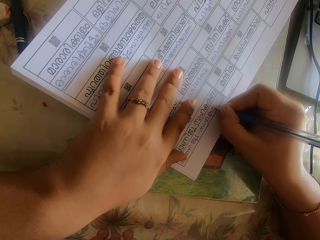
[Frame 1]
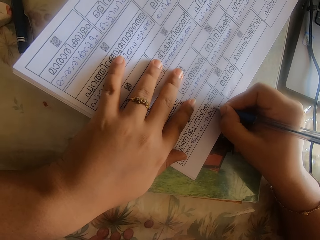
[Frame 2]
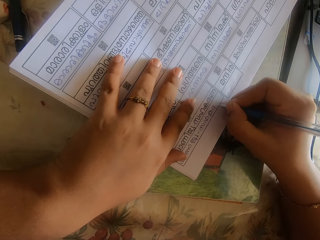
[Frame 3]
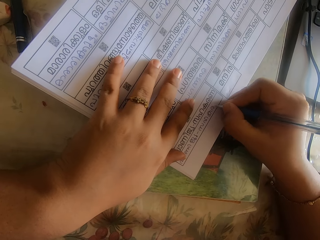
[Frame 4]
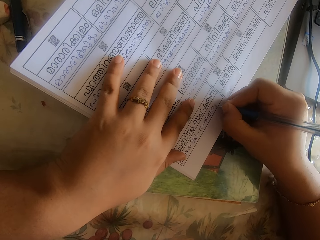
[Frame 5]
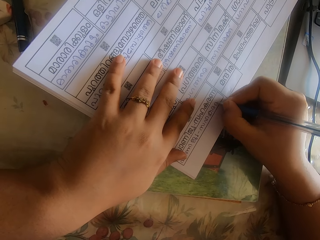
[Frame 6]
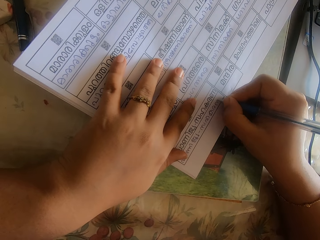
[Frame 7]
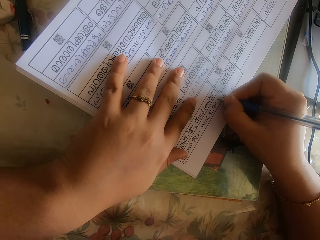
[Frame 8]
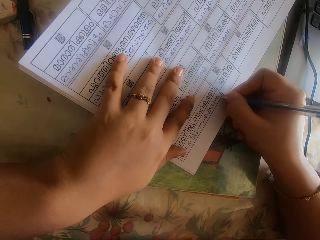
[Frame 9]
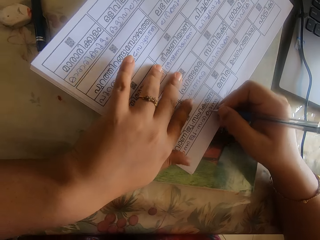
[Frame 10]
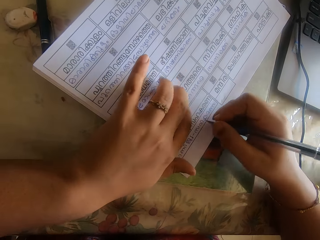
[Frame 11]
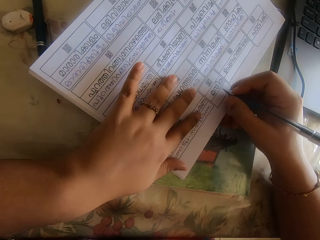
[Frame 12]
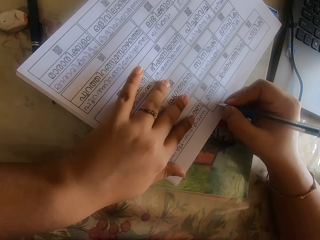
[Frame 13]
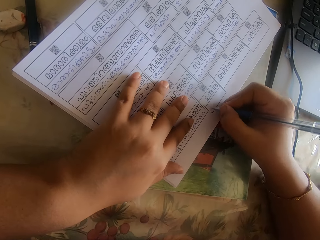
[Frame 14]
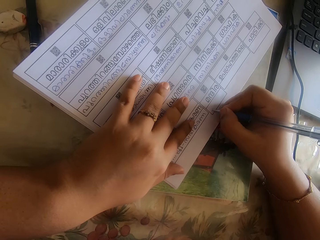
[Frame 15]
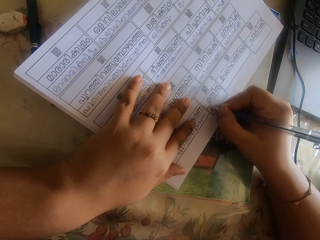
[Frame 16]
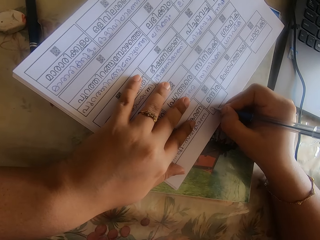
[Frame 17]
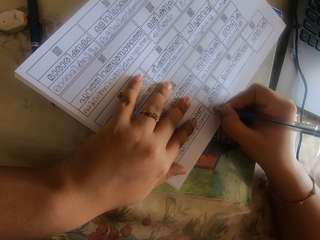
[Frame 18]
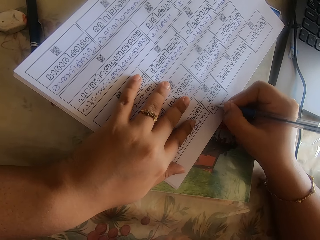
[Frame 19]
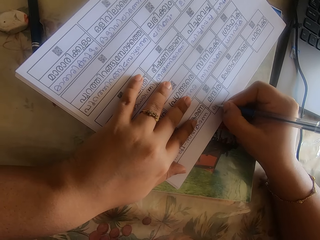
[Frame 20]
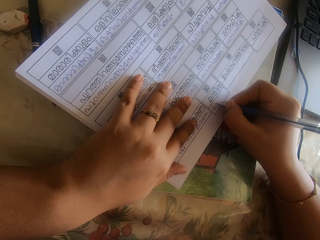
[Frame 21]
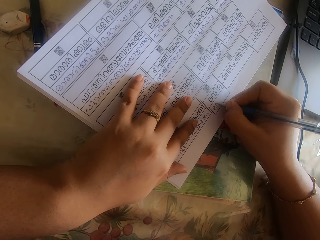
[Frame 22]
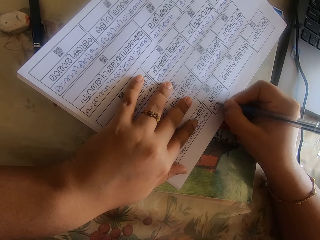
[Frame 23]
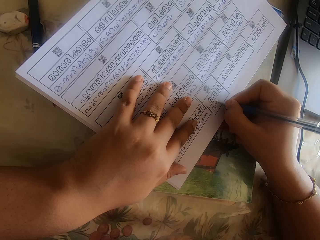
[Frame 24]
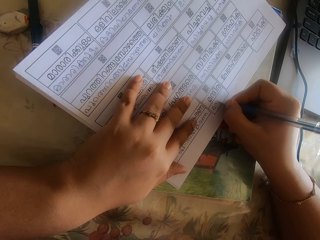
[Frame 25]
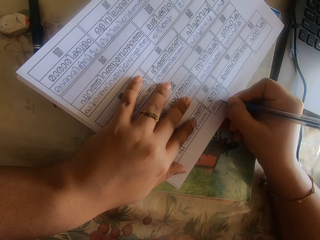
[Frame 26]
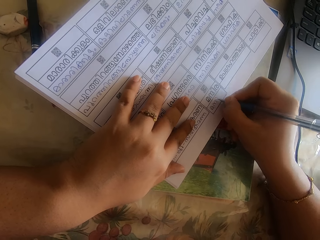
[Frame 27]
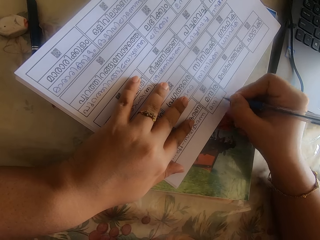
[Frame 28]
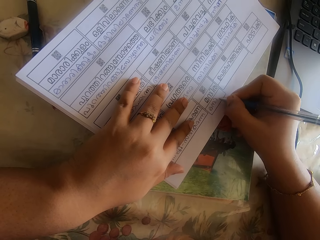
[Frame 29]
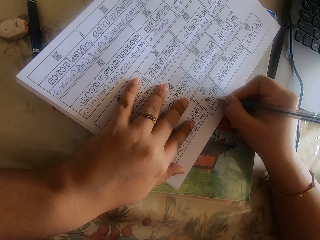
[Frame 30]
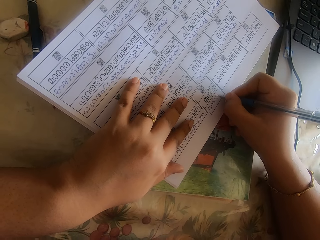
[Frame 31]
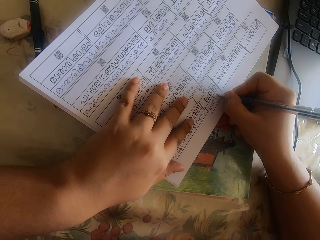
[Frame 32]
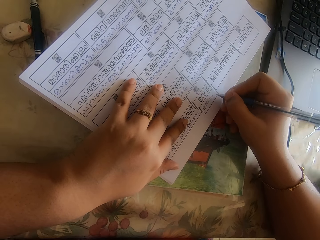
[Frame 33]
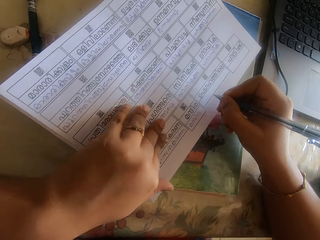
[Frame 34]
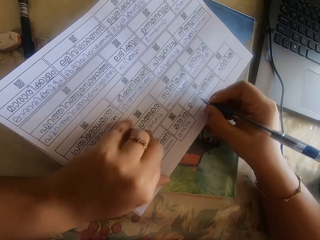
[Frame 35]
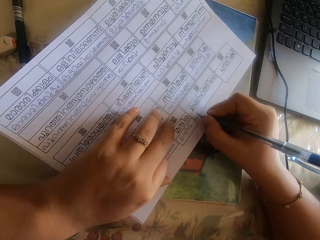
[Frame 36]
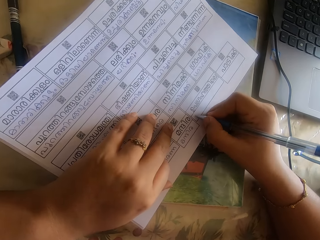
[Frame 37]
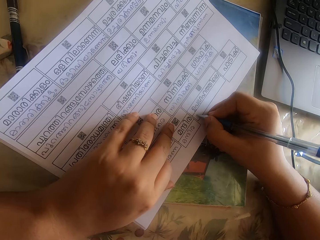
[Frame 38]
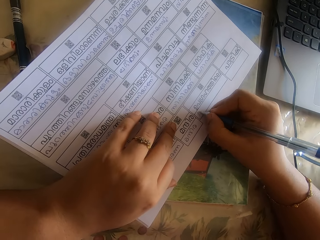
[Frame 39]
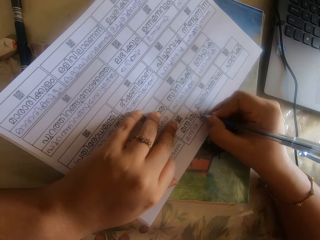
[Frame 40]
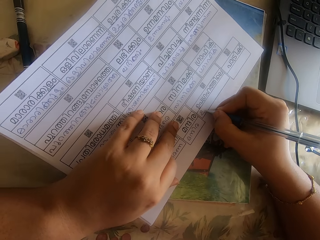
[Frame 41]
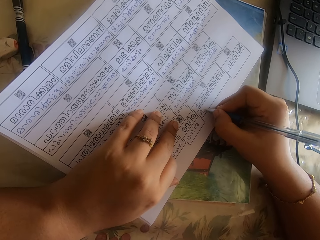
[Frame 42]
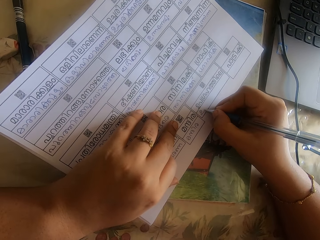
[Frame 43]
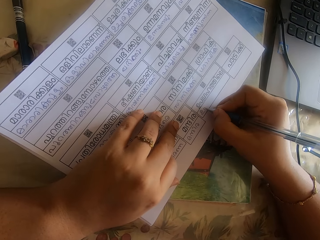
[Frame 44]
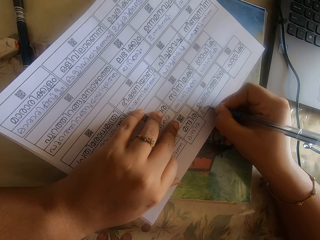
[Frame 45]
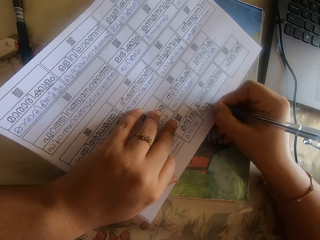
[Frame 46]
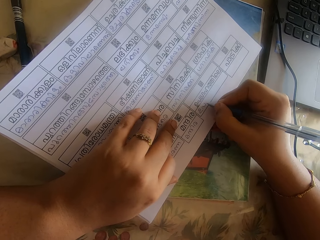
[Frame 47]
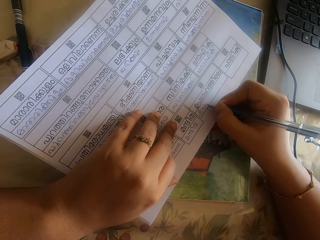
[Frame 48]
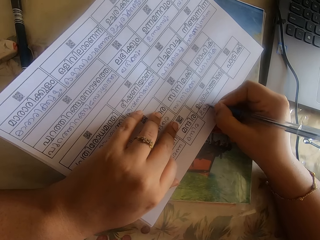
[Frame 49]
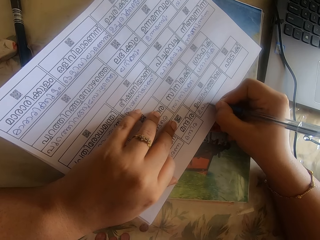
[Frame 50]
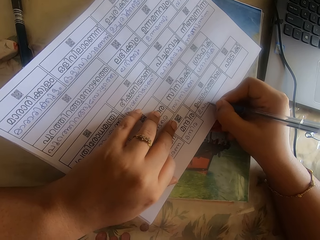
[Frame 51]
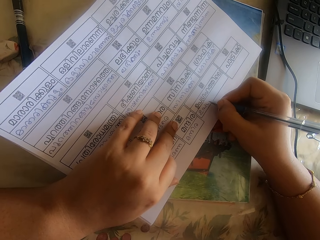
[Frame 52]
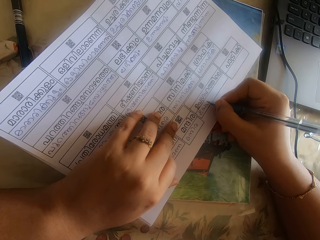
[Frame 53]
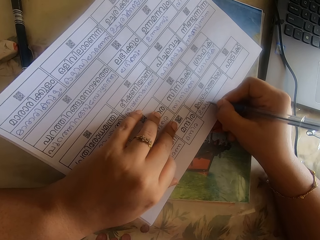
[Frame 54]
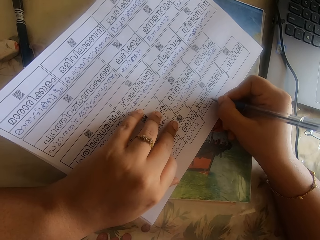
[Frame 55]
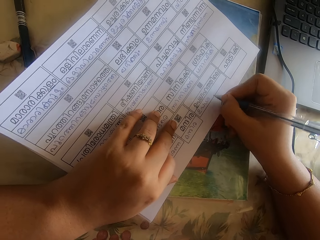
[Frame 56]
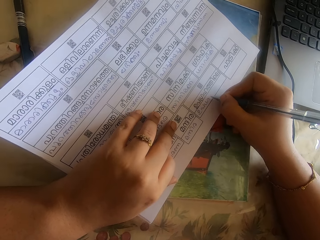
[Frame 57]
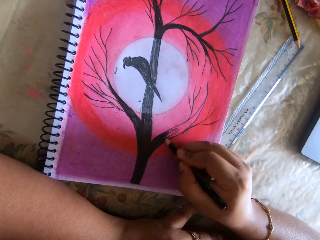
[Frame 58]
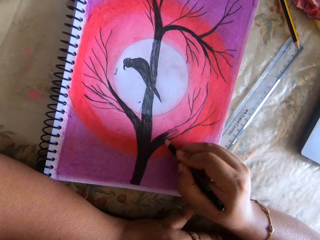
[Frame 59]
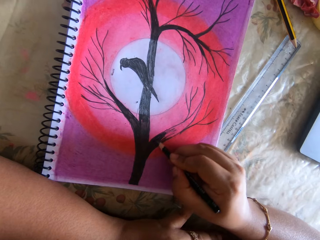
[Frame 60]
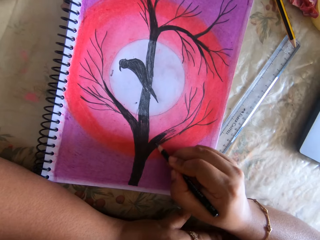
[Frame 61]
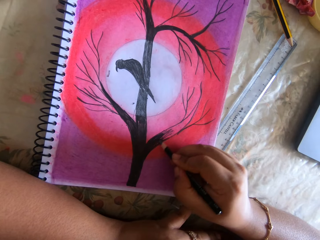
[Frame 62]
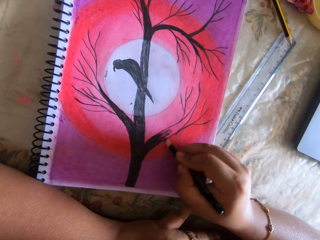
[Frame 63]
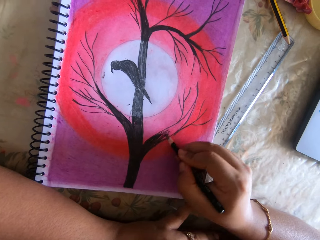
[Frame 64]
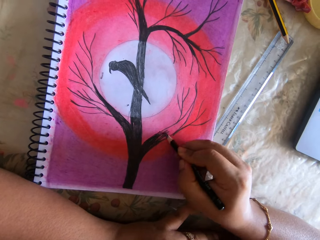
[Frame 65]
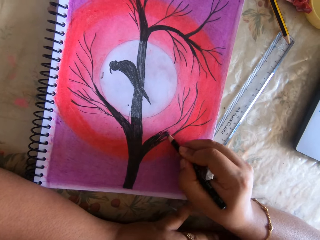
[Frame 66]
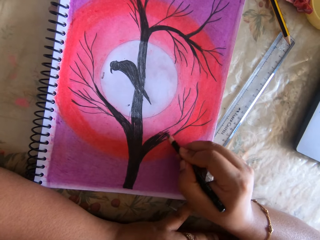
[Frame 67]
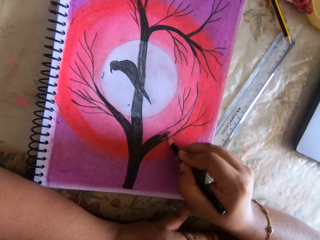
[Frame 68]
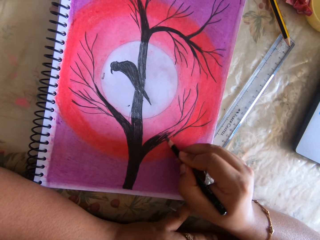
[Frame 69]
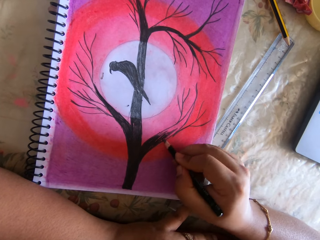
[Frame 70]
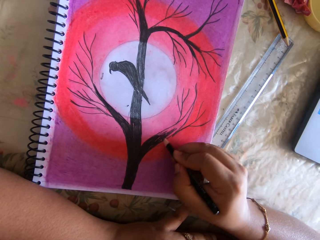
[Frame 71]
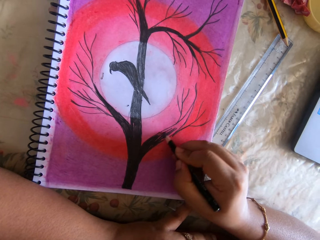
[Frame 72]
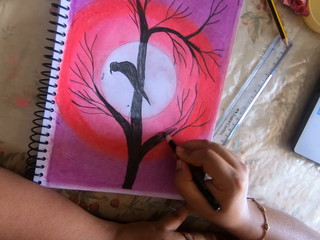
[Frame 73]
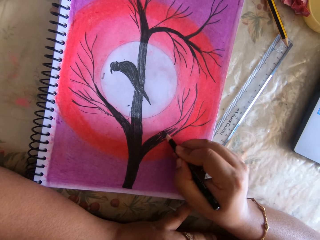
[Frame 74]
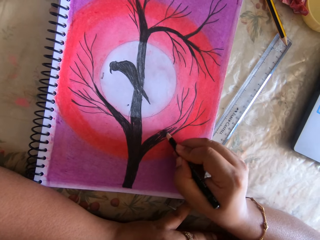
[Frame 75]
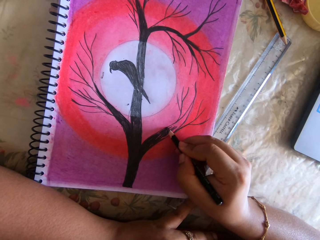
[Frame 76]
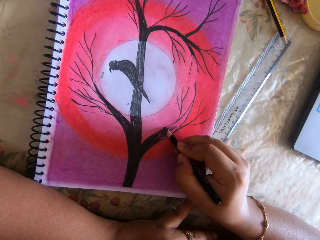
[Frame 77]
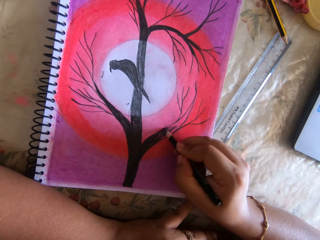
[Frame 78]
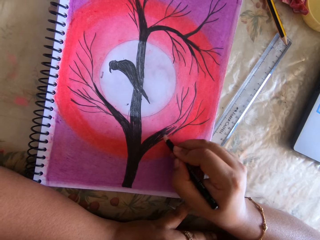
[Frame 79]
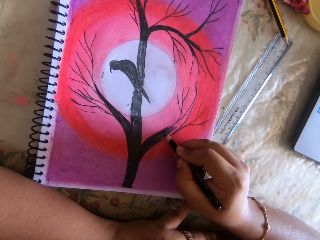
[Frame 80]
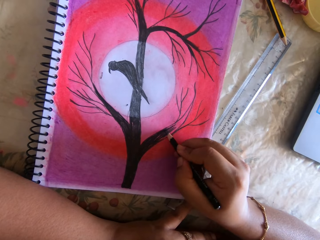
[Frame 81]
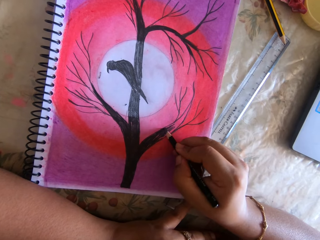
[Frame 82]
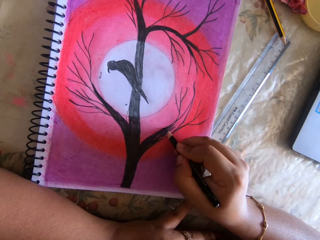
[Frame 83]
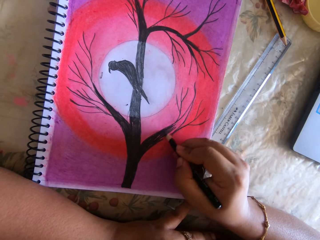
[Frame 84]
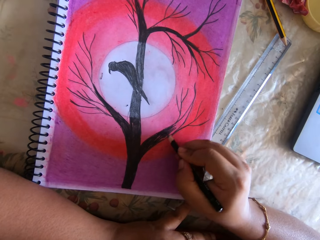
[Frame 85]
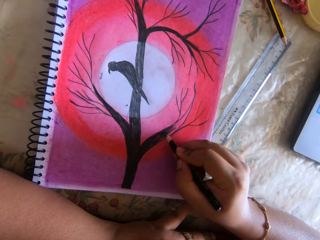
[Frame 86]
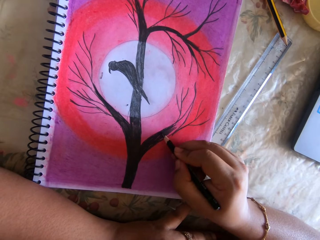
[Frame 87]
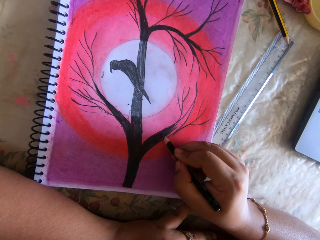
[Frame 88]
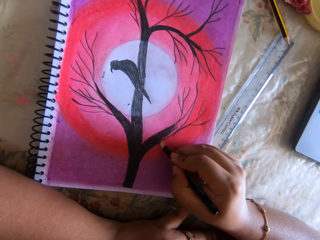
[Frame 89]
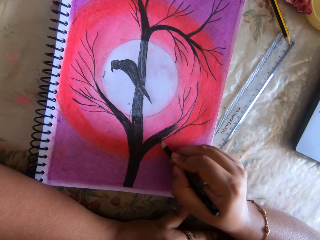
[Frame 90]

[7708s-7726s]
The camera wearer moves the piece of paper. She writes on the piece of paper. She moves the piece of paper. She writes on the piece of paper. She colors a drawing book on the table with a crayon in her right hand. She holds the drawing book on the table with her left hand.

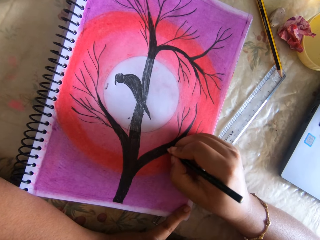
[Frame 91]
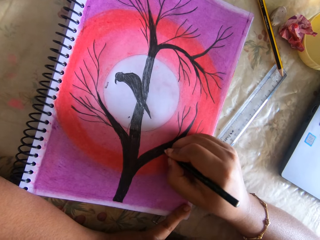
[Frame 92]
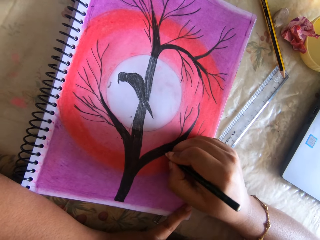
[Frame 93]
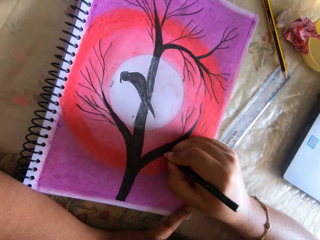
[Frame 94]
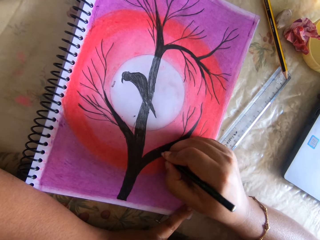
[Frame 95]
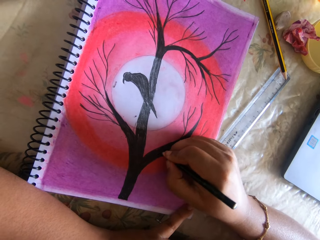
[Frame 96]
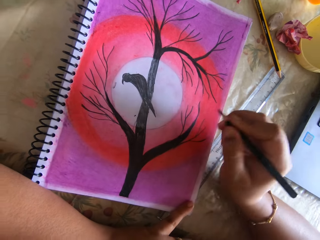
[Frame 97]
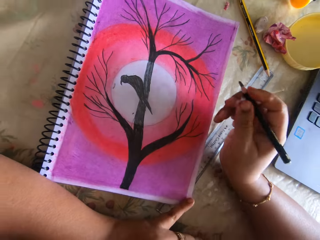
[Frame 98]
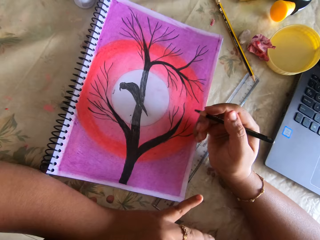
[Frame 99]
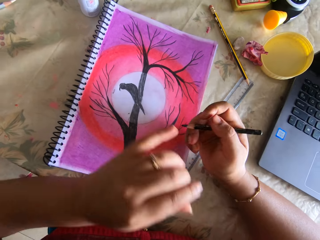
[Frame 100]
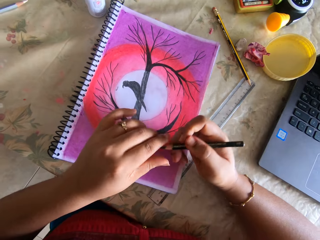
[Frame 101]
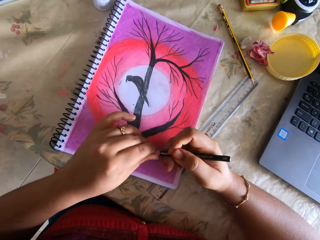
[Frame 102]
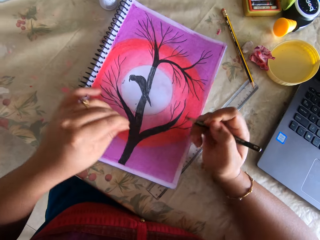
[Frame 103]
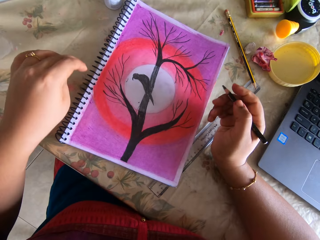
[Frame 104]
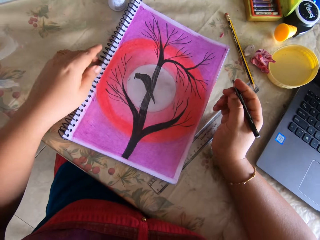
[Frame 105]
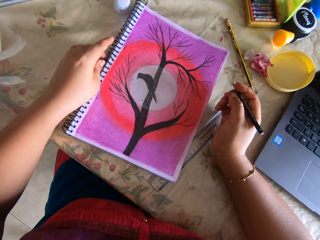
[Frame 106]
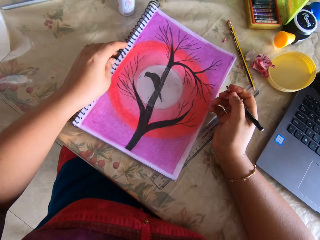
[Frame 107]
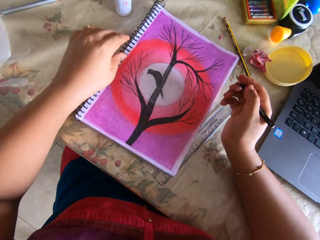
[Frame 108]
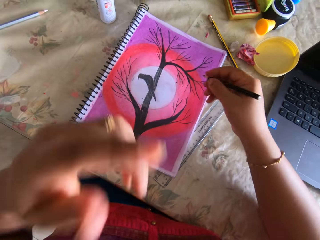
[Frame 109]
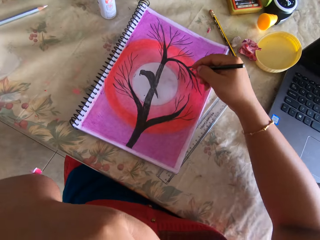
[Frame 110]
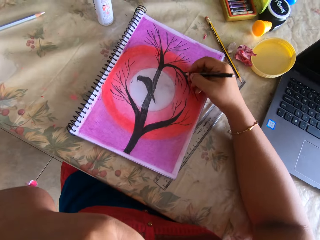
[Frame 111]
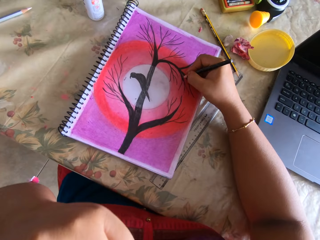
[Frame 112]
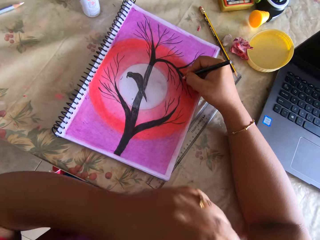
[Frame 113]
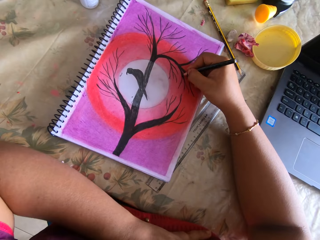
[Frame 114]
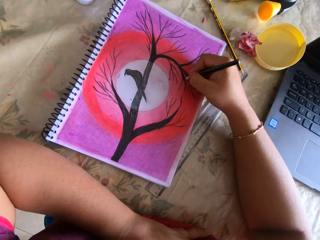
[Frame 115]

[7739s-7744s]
The camera wearer cleans the crayon or pencil in her right hand with her left hand. She shifts the drawing book on the table with her left hand. She turns the book. She draws in the notebook with the coloring pencil with her right hand. She places her left hand on the table.
